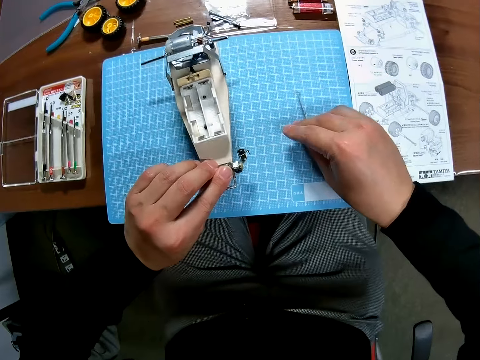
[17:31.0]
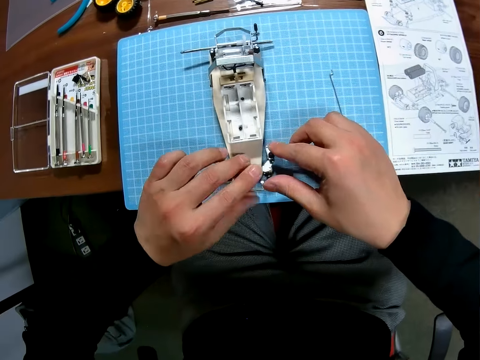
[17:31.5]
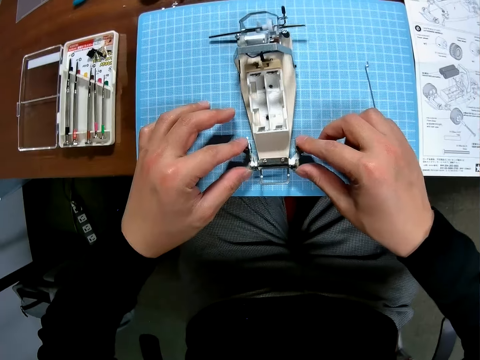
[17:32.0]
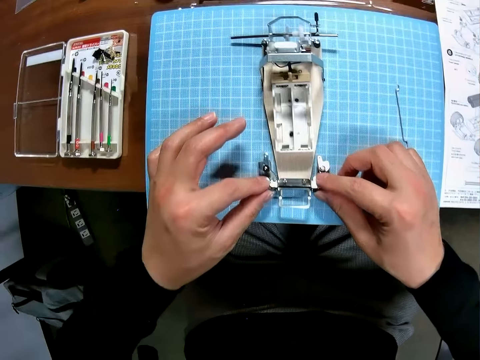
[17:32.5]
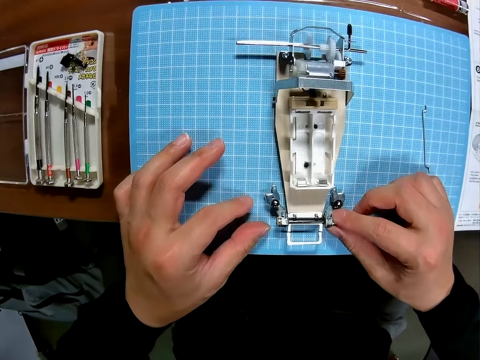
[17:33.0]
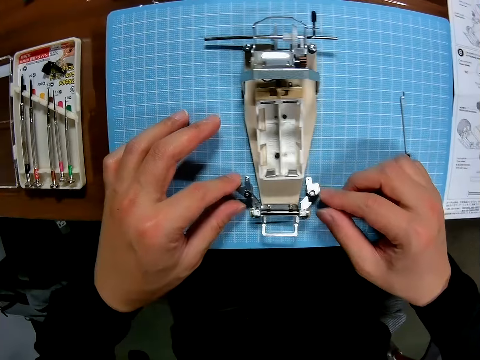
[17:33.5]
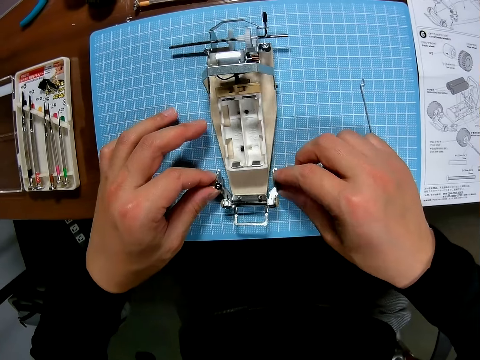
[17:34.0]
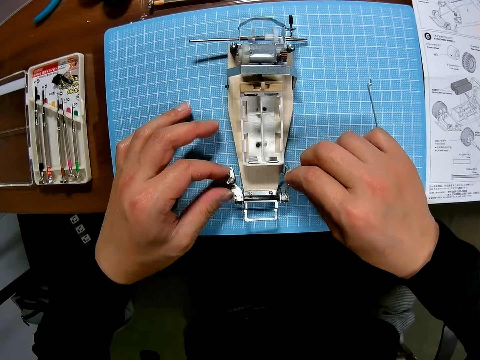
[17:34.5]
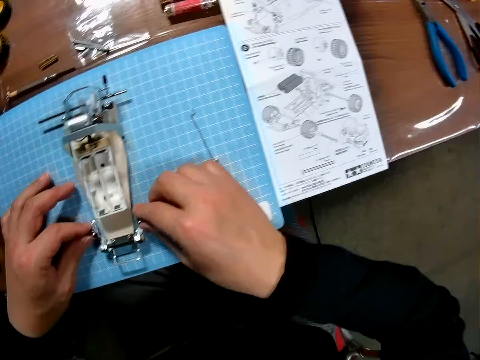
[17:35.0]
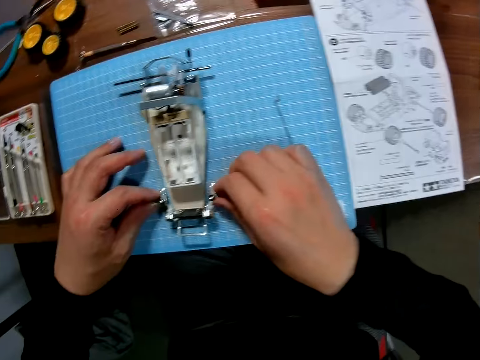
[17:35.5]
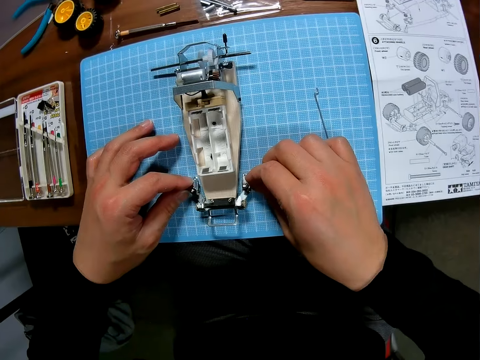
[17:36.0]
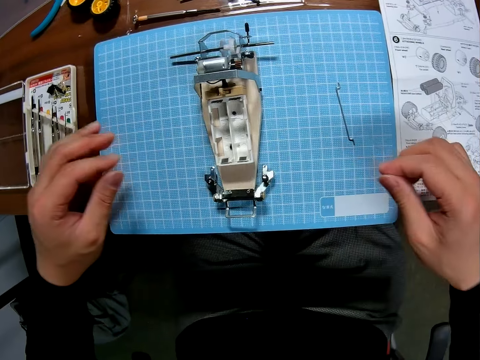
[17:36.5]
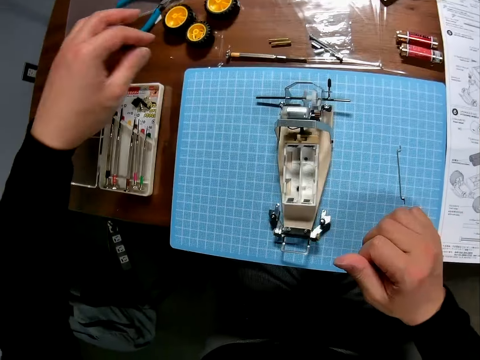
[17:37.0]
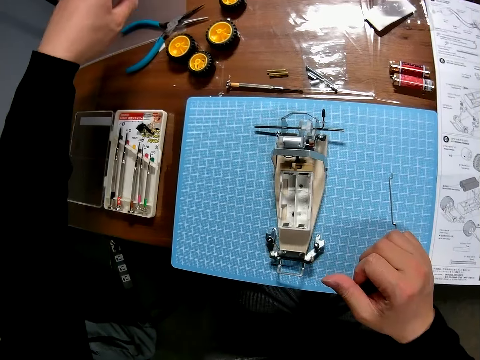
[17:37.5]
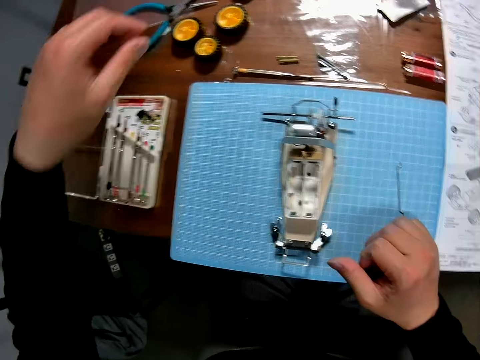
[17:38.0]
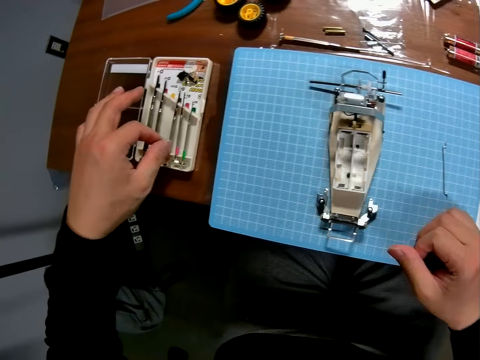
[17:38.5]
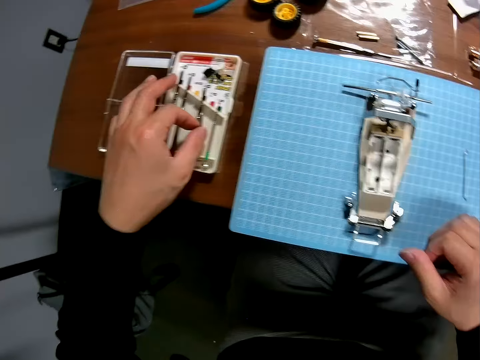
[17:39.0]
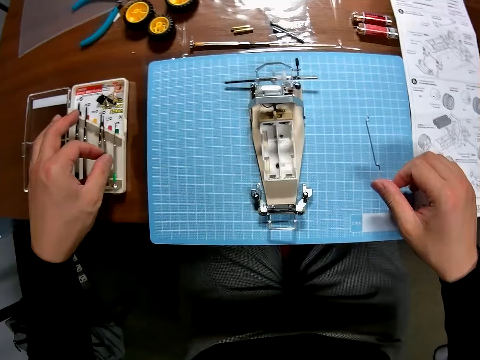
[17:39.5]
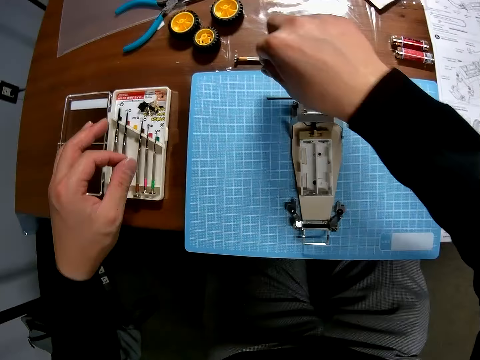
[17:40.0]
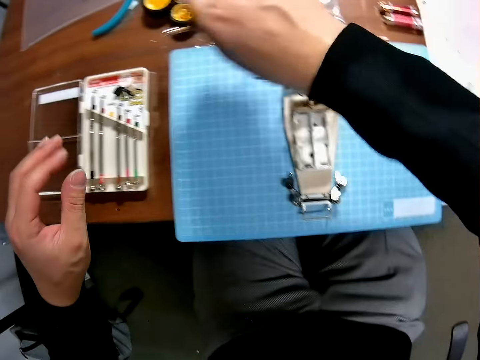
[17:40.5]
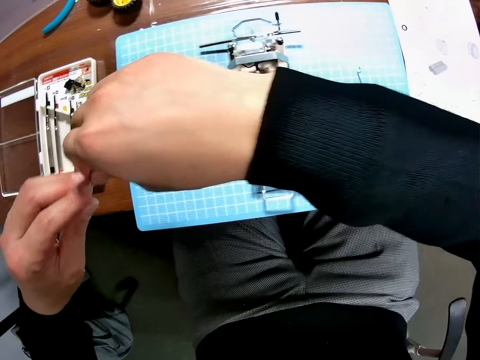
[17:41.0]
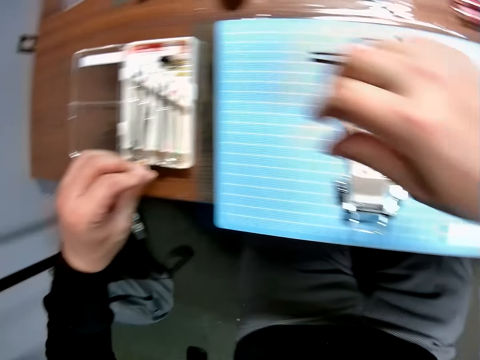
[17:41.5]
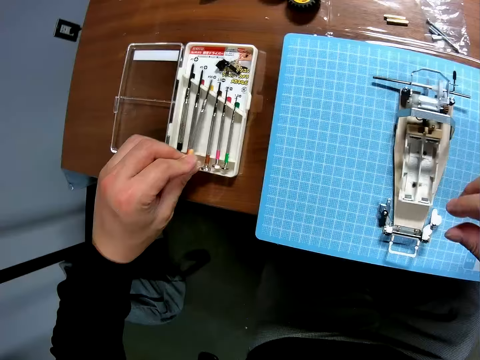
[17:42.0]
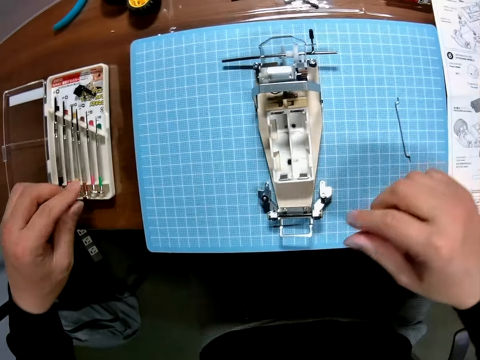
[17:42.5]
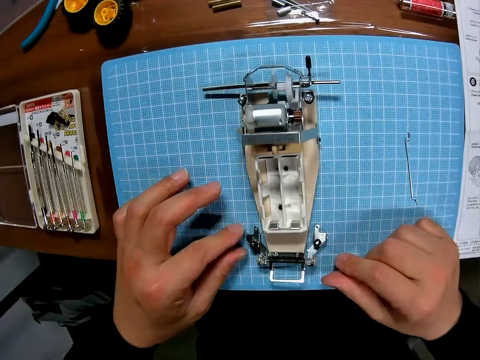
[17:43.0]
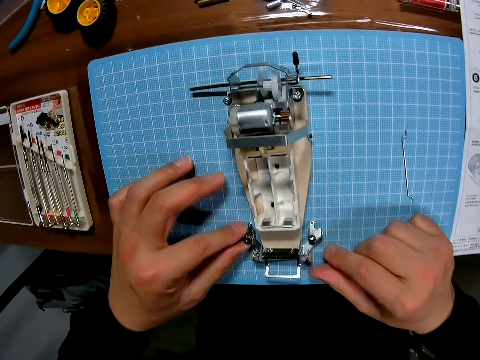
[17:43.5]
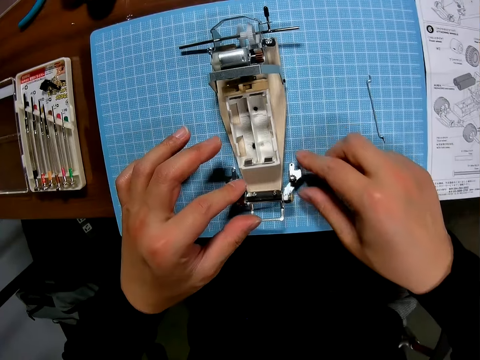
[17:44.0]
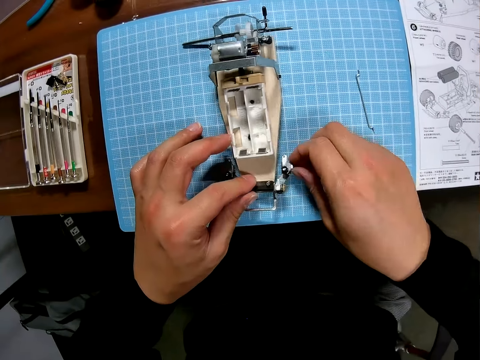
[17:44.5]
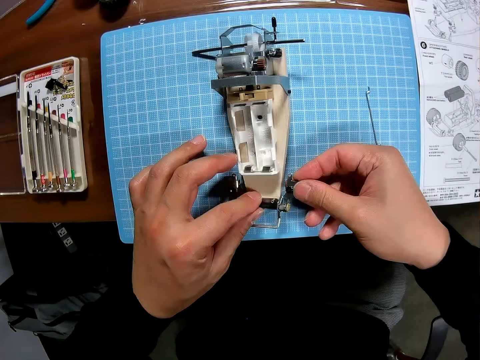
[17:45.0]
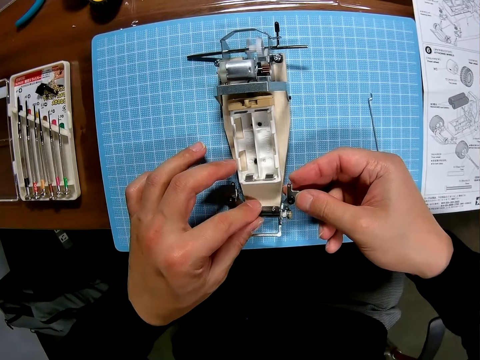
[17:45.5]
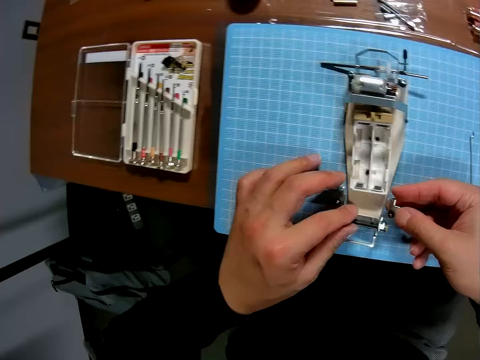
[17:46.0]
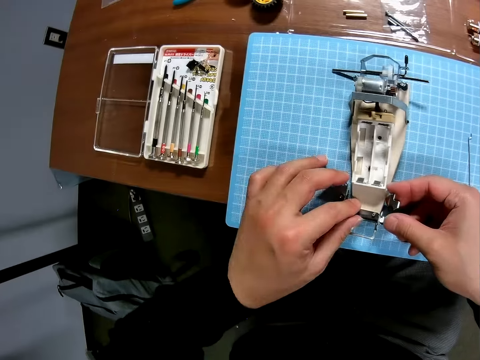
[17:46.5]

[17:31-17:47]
The camera wearer puts the pin on the cutting mat. He looks at the car model. He touches the toy car. He looks at the manual paper and looks at the car model. He picks up a screwdriver from the box. He moves his hand. He puts the screwdriver in the screwdriver box. He picks up the screwdriver from the desk. He puts the screwdriver in the screwdriver box. He touches the toy car. He looks at the car model.

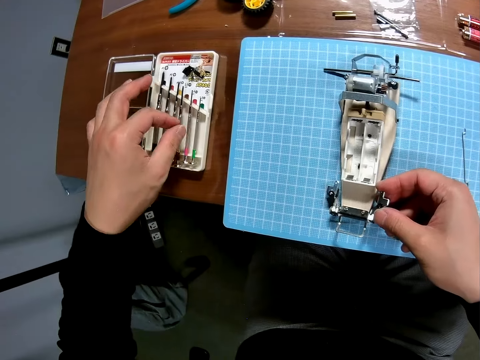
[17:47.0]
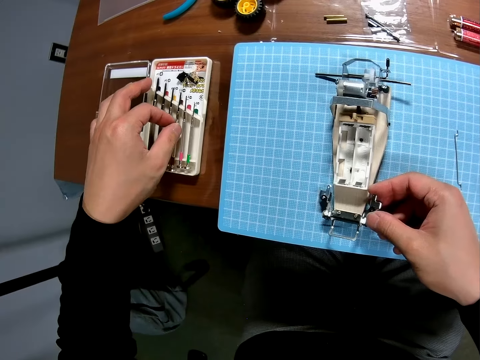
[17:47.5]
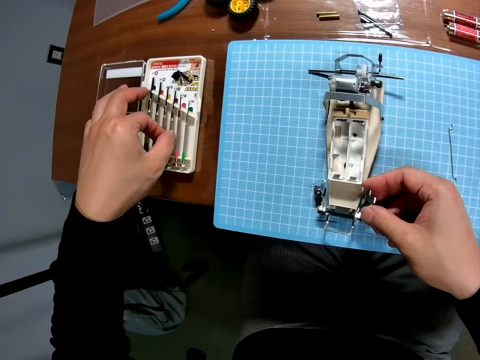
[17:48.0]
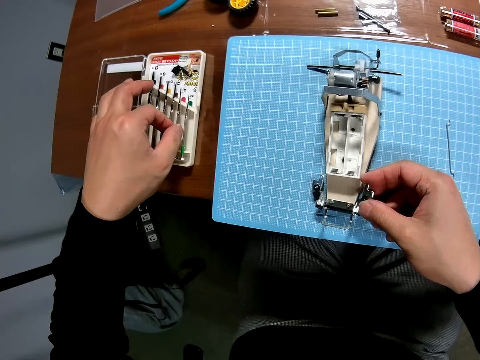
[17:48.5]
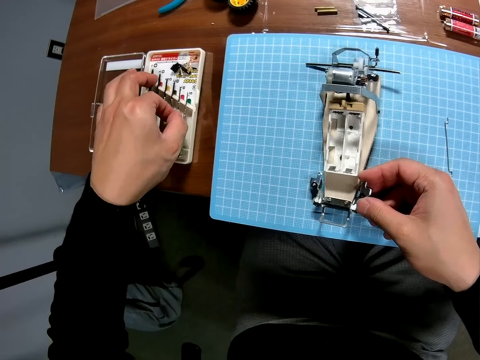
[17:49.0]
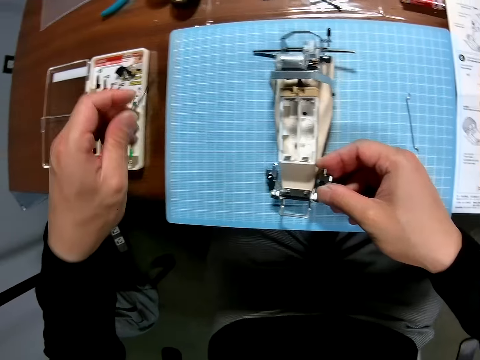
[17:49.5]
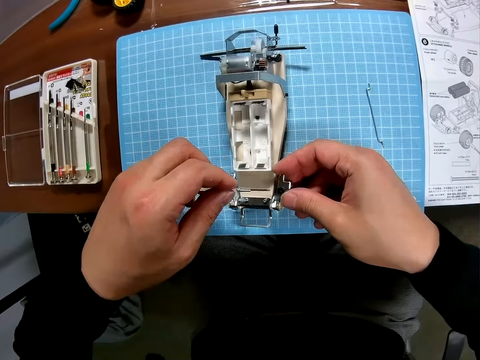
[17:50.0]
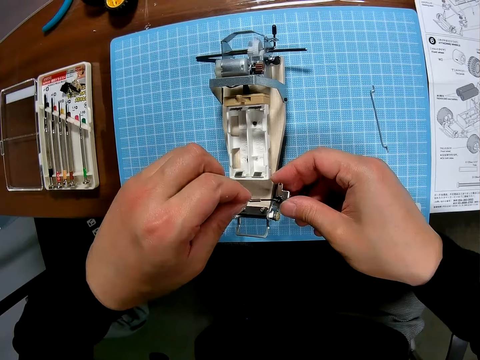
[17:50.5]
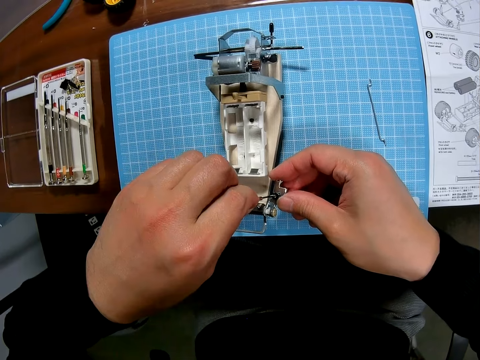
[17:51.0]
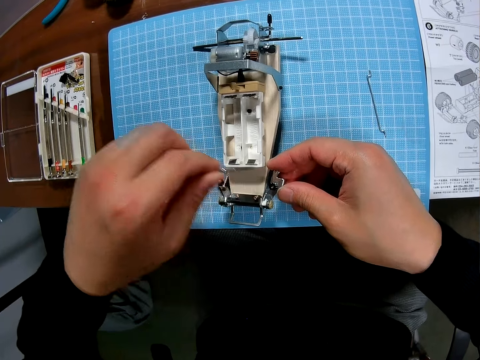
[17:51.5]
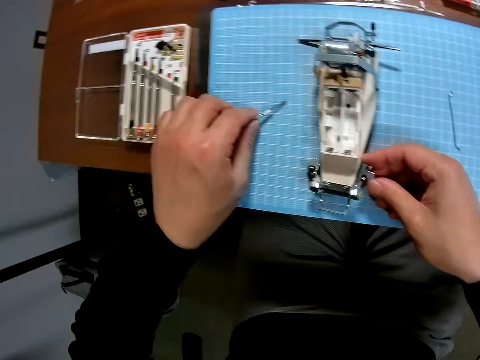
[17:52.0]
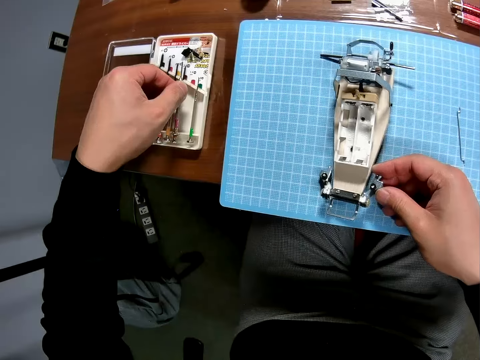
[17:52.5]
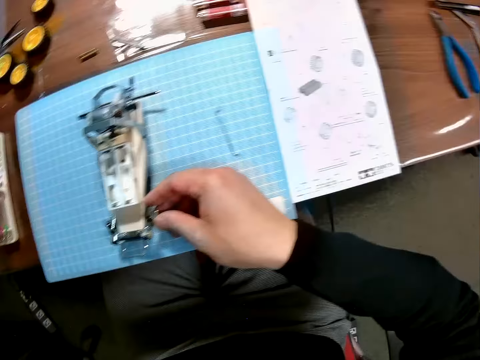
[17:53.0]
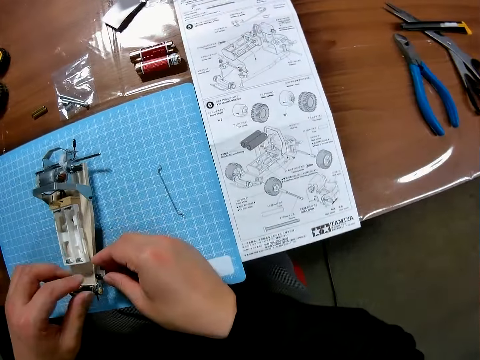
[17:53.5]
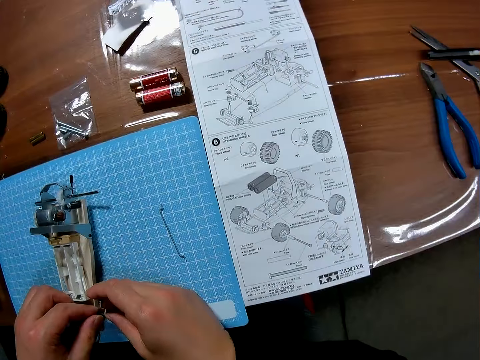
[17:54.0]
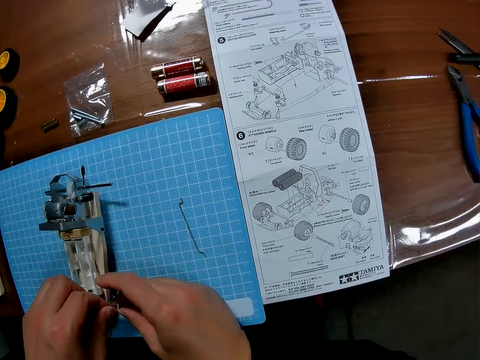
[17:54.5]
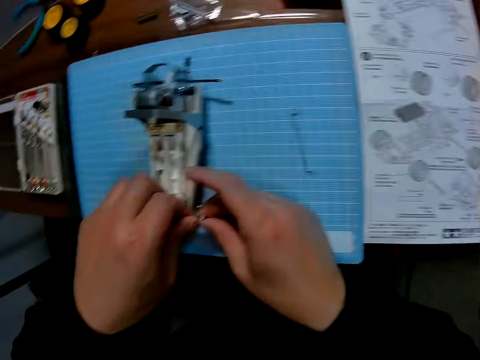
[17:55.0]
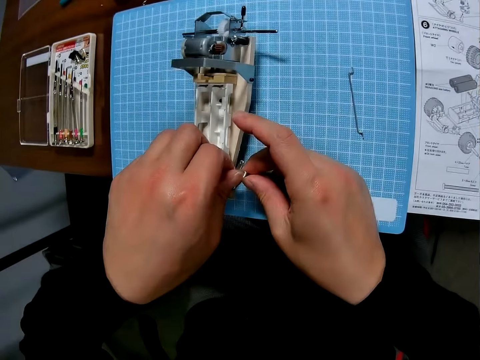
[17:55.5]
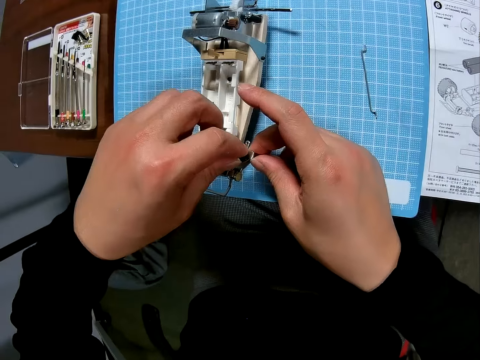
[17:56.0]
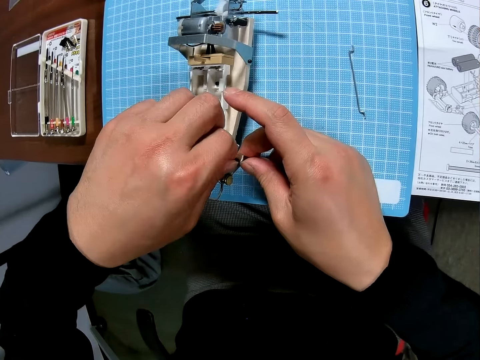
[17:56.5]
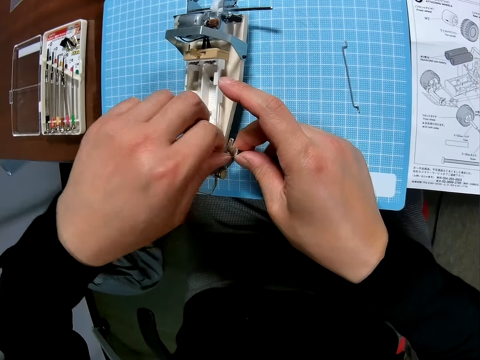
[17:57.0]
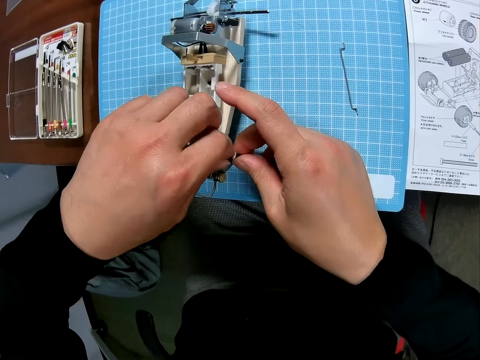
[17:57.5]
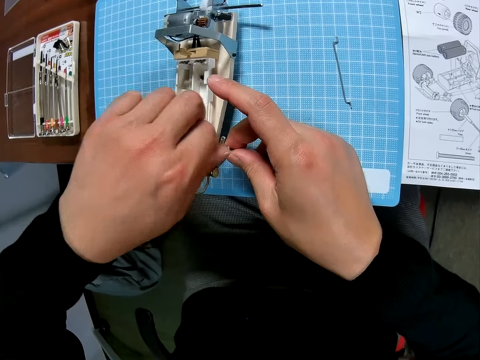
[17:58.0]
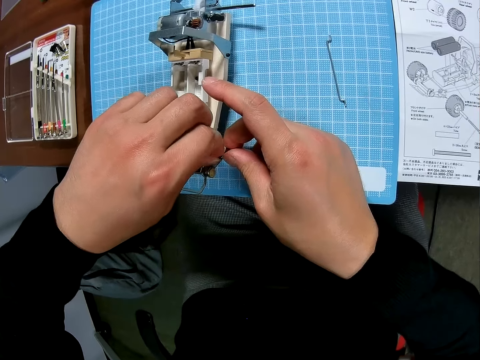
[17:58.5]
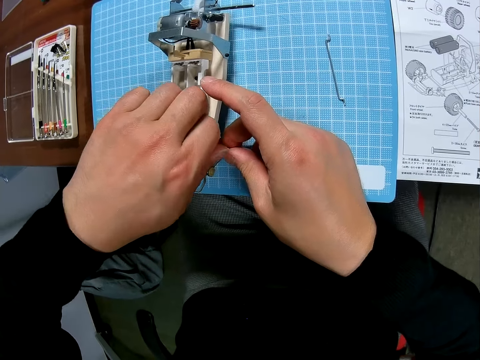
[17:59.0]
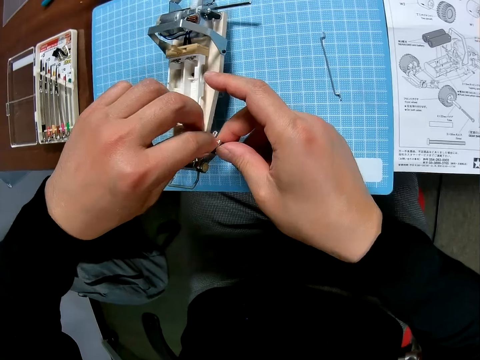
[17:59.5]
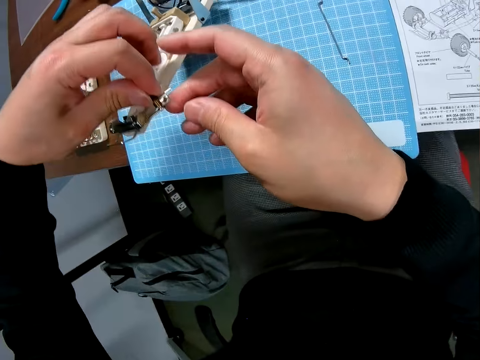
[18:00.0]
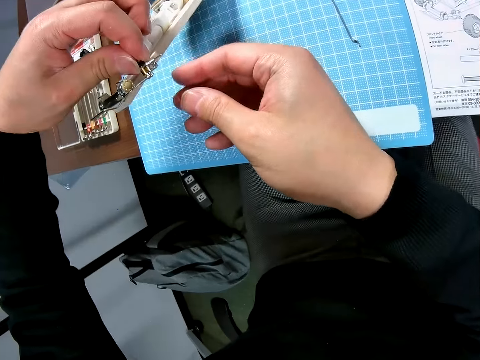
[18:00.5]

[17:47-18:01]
The camera wearer picks up a screwdriver from the screwdriver box. He fixes the car model using the screwdriver. He puts the screwdriver in the screwdriver box. He looks at the manual paper. He rotates a screw on the car model. He loosens the screw with his hand.
